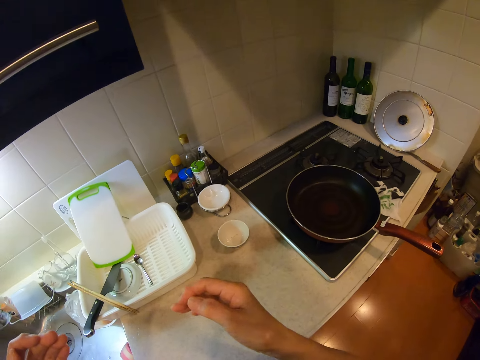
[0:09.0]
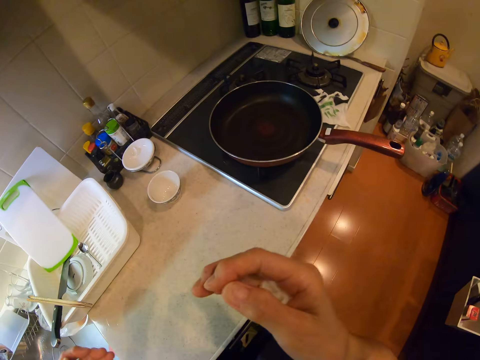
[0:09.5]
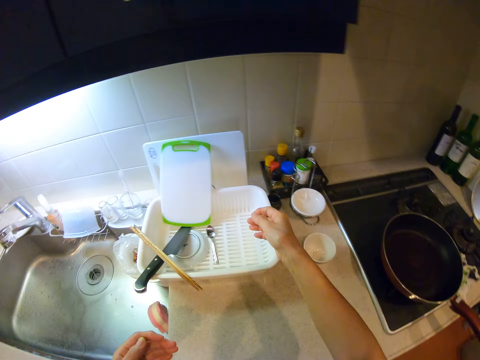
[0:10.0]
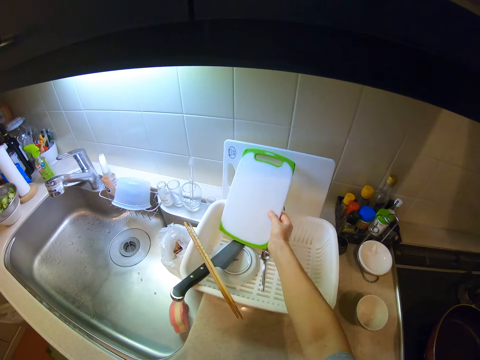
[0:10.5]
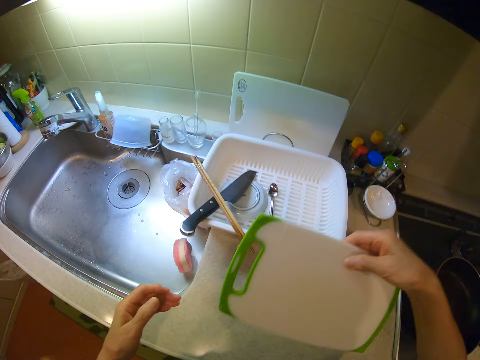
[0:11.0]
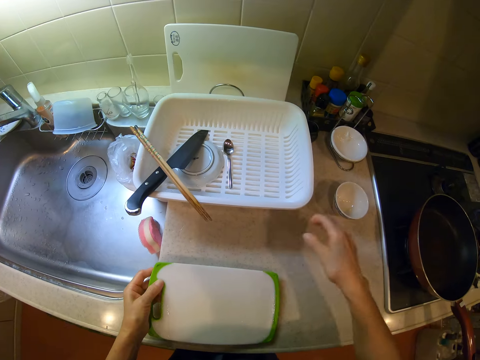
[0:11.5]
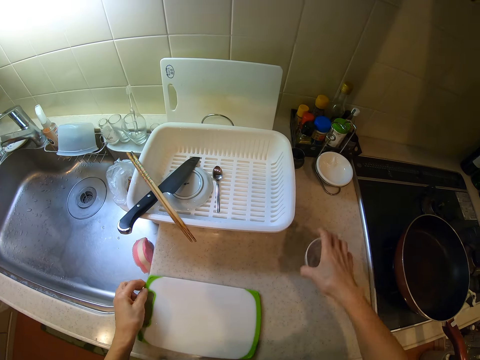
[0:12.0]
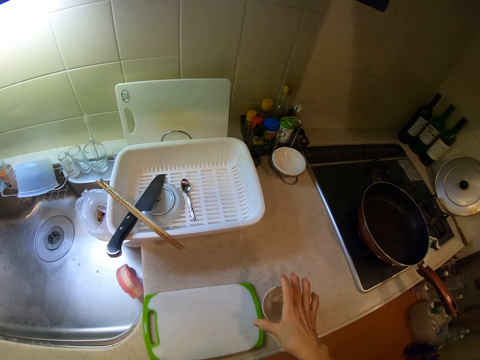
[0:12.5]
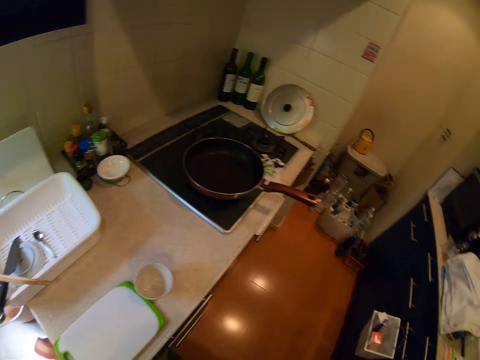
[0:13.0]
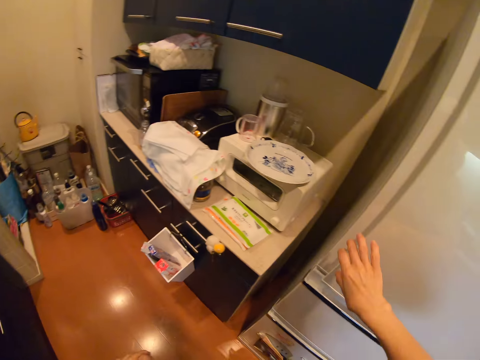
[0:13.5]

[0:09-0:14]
The camera wearer carries the chopping board from the rack on the kitchen countertop with her right hand. She passes the chopping board to her left hand. She places the chopping board on the kitchen countertop. She moves the ketchup plate on the kitchen countertop with her right hand. She picks up a dish.

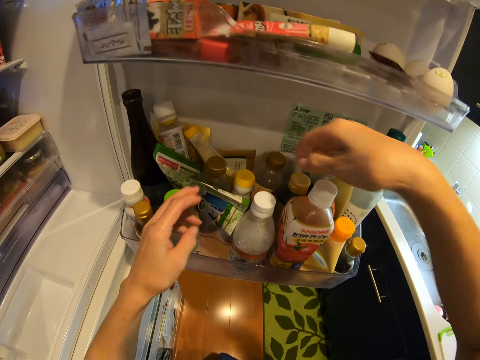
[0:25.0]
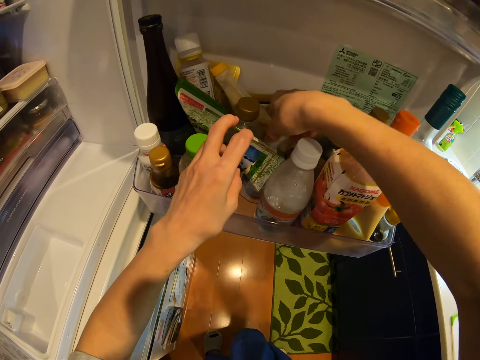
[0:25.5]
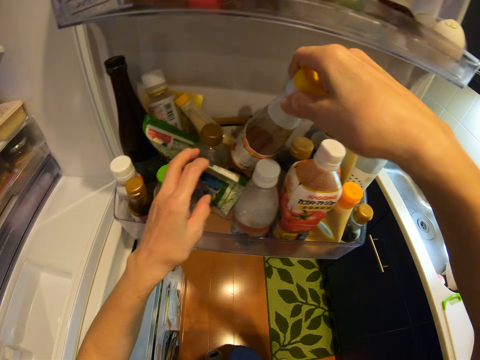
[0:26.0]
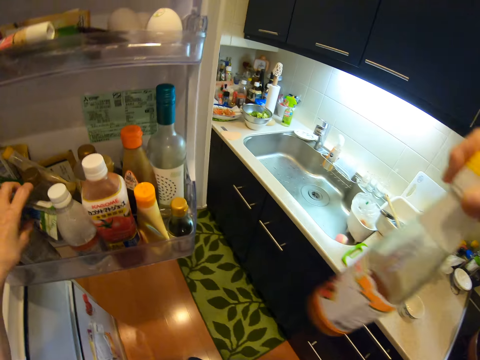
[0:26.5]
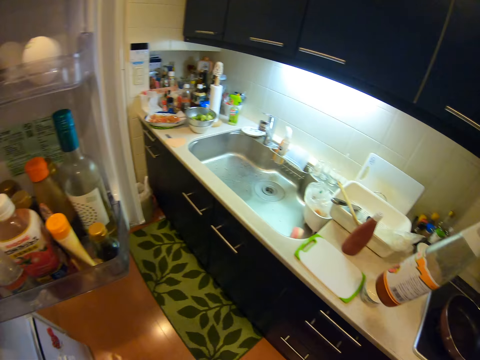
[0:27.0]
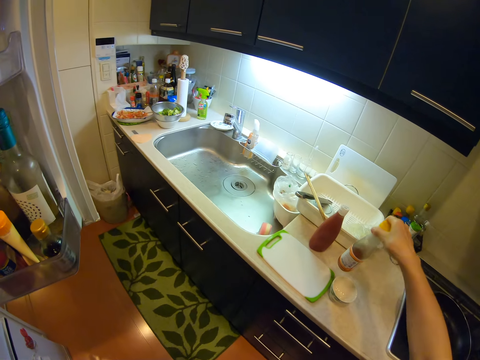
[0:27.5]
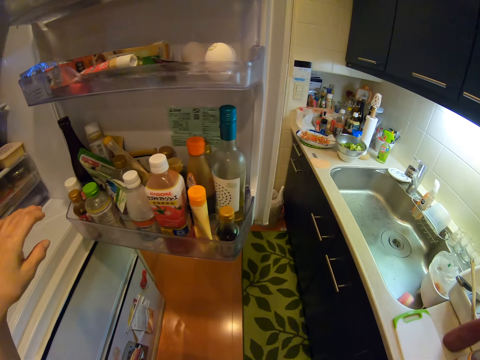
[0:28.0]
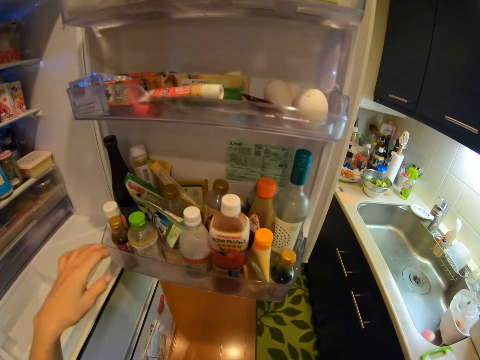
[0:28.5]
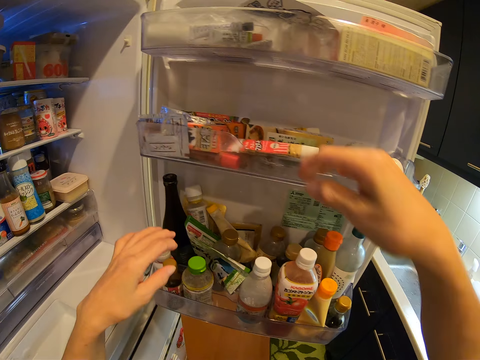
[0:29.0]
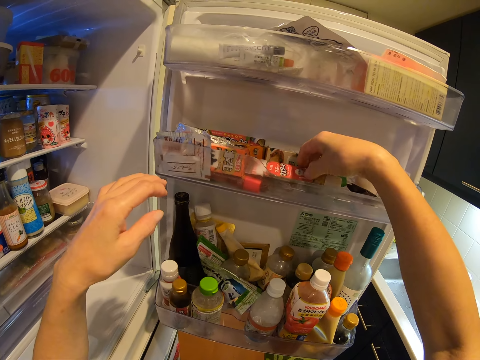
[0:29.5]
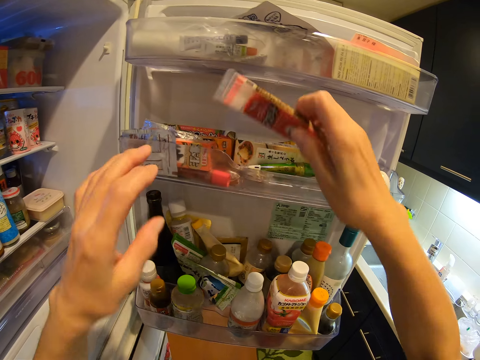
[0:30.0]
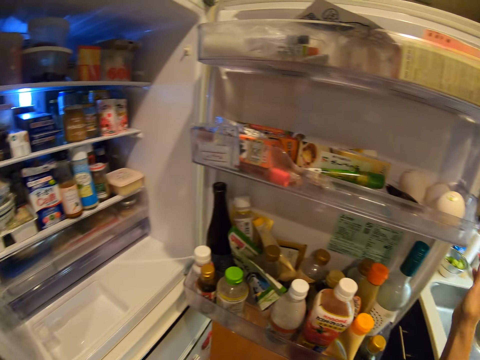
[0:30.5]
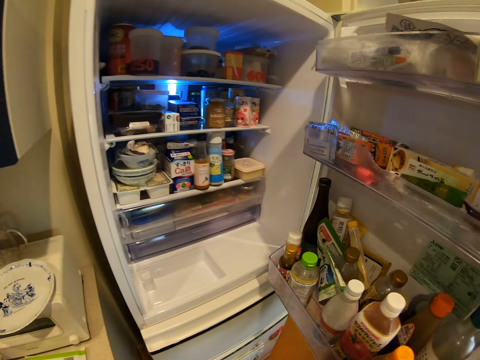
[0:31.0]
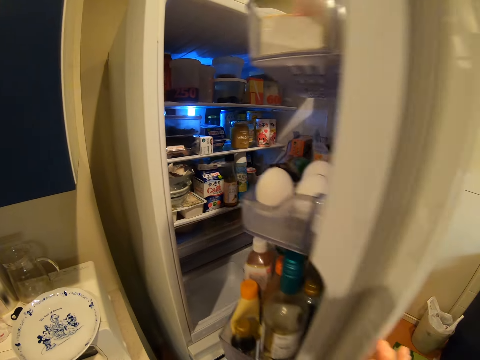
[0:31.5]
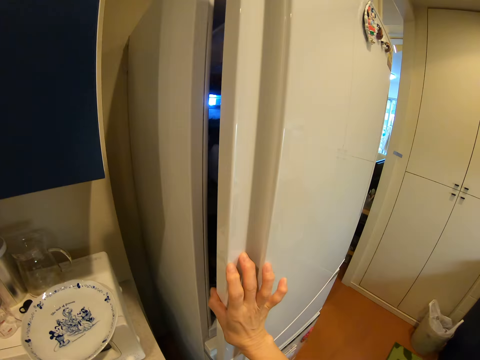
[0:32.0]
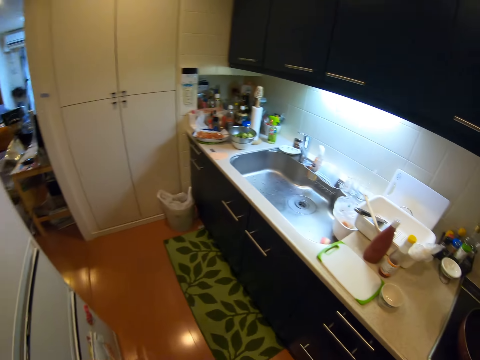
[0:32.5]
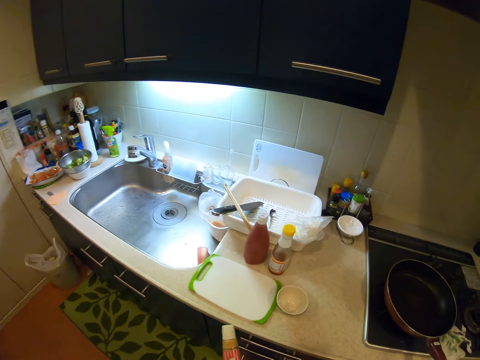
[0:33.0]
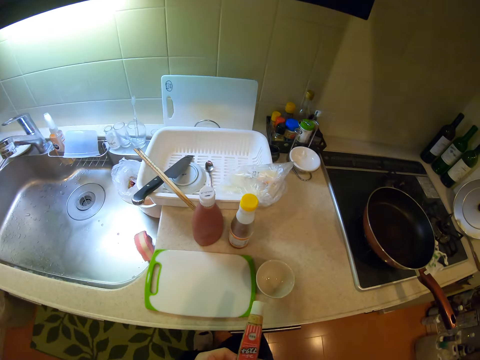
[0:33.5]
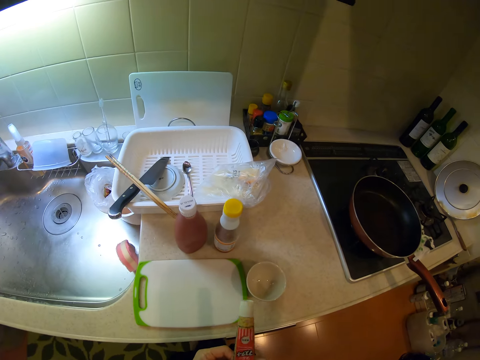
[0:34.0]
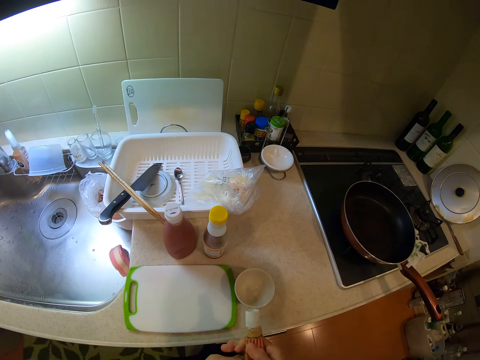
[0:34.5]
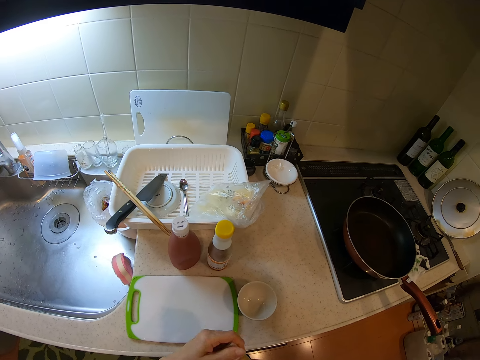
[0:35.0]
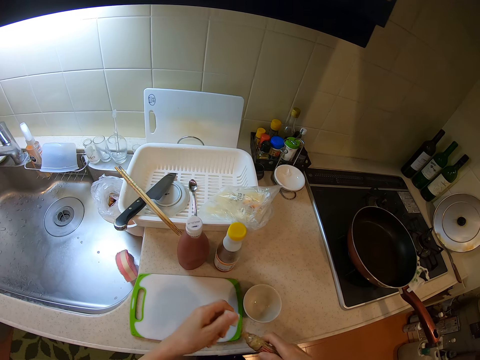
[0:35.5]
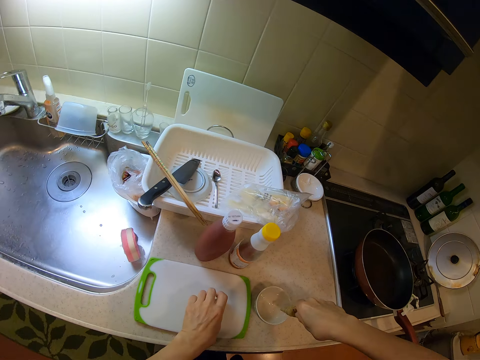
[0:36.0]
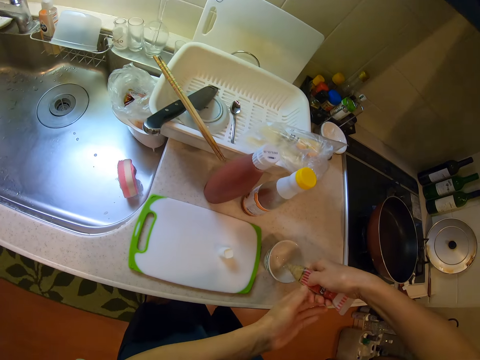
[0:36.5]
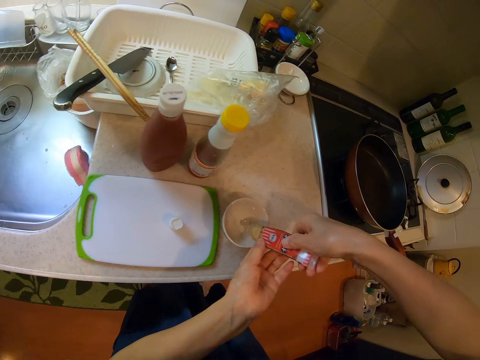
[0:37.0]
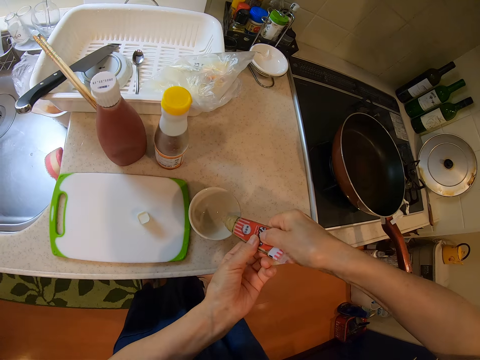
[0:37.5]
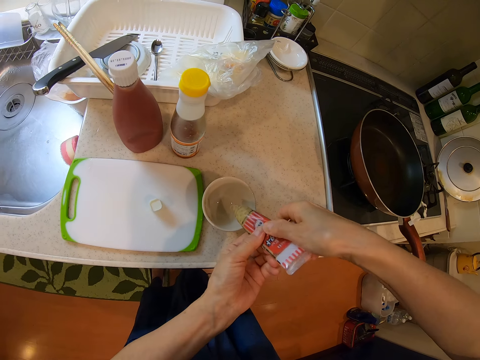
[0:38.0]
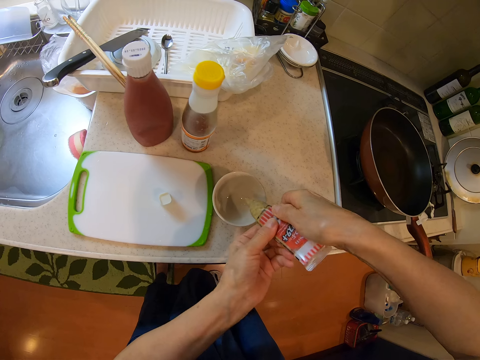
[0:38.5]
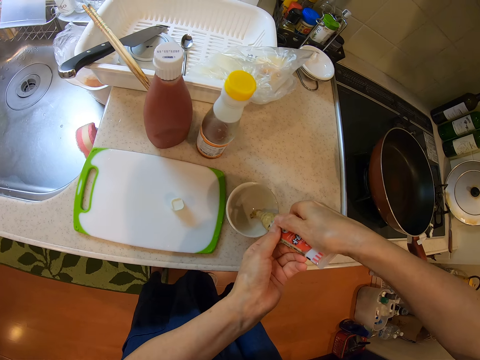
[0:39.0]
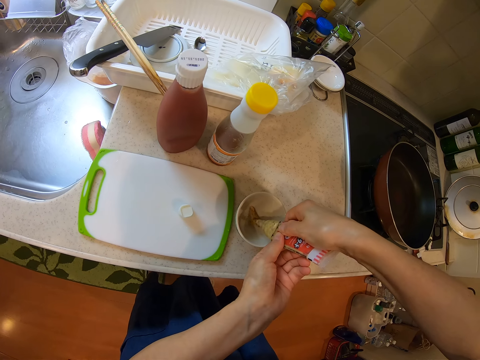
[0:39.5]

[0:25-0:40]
The camera wearer takes out a bottle of syrup from the fridge with her right hand. She puts another bottle aside. She drops the bottle of syrup on the kitchen countertop. She takes out a tube or tin from the fridge. She puts the tube into her left hand. She closes the door of the fridge with her right hand. She opens the tube with both hands. She drops the cover of the tube on the chopping board. She squeezes some sauce from the tube into the ketchup plate. She puts something in the dish.

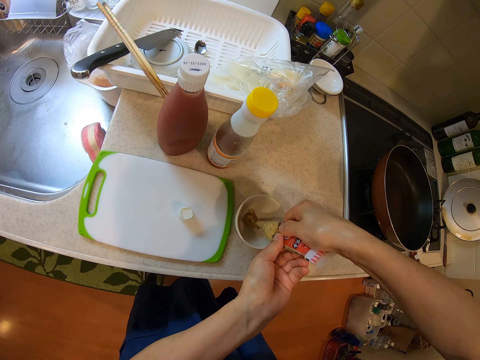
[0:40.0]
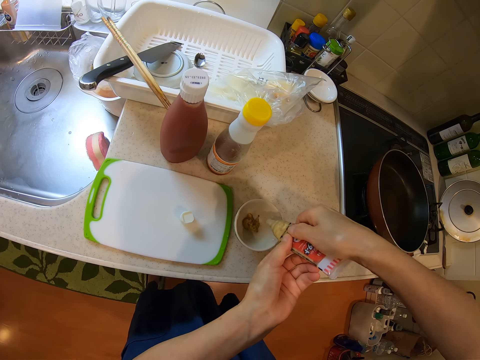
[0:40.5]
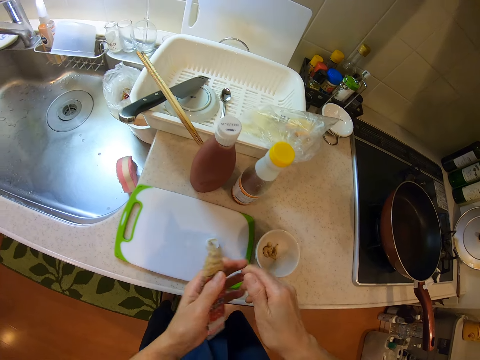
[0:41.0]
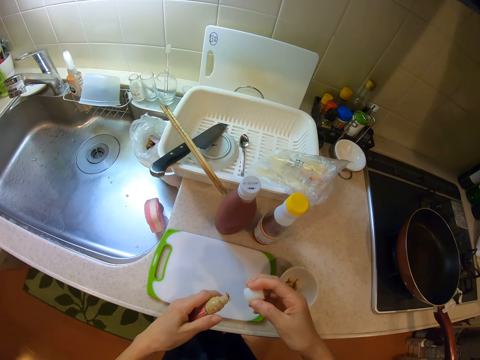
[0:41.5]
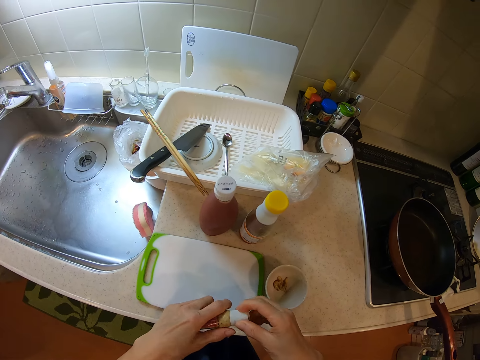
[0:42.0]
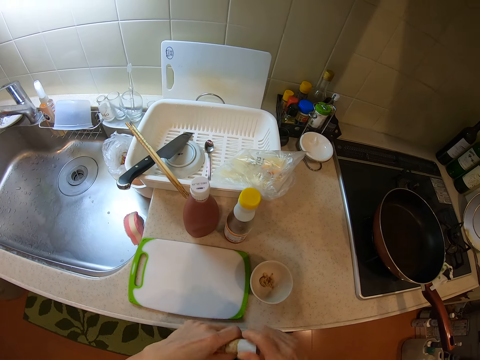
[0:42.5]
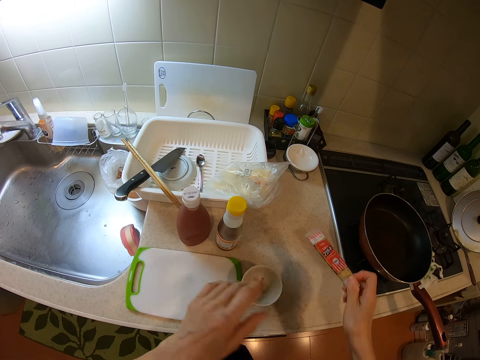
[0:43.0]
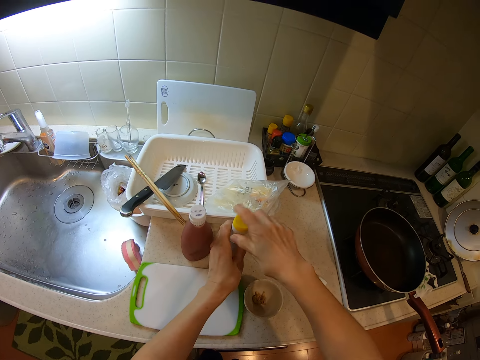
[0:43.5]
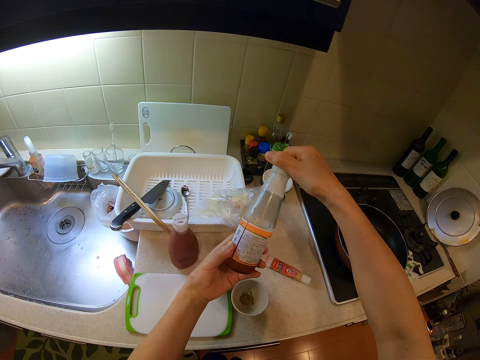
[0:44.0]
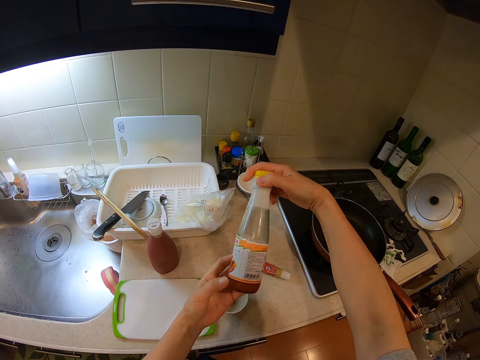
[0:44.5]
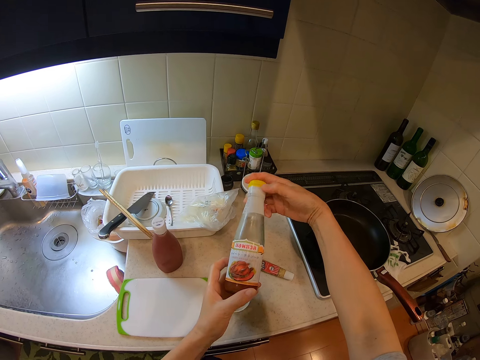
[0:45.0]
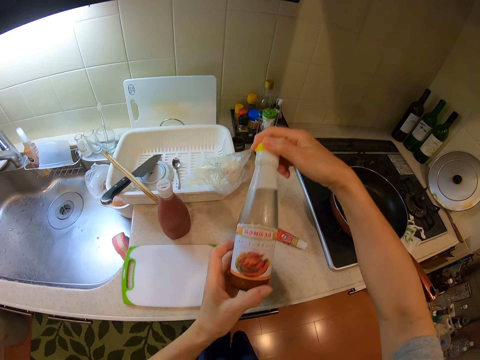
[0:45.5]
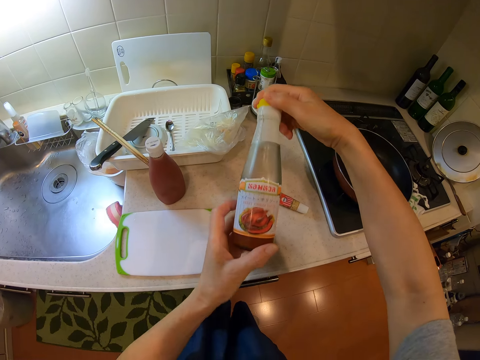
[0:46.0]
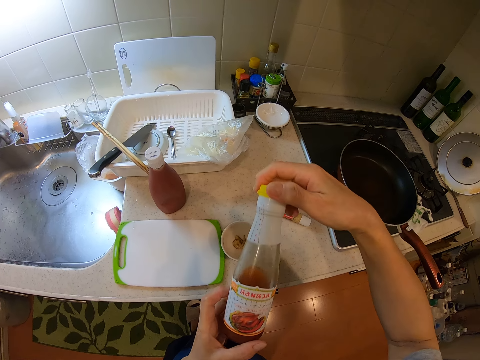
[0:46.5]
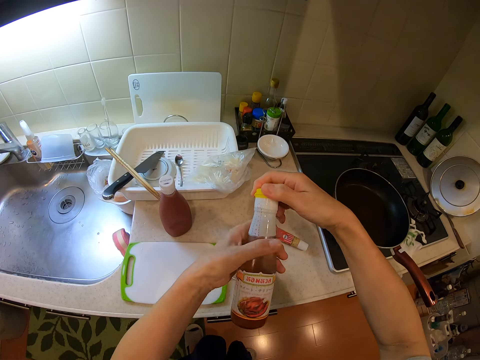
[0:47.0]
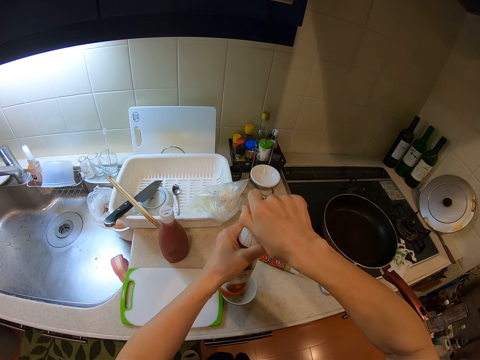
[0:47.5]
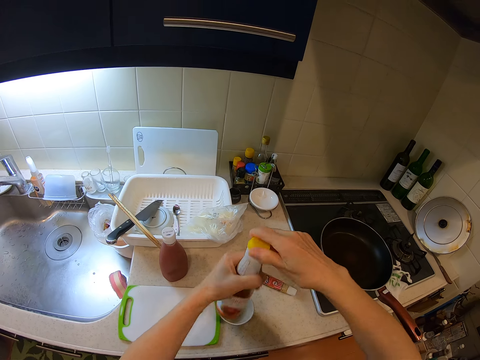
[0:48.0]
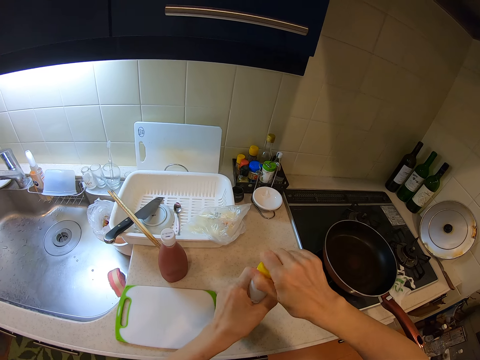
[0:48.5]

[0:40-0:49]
The camera wearer picks up the cover of the tube from the chopping board with her right hand. She covers the tube with the cover. She drops the tube on the kitchen countertop. She lifts the bottle of syrup or chilli from the kitchen countertop. She rotates the bottle. She opens the bottle of syrup with her right hand.
